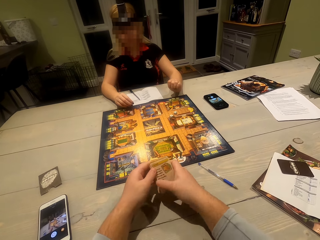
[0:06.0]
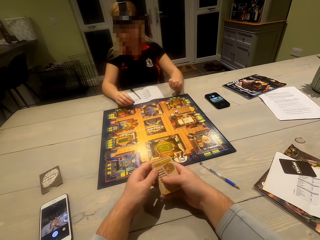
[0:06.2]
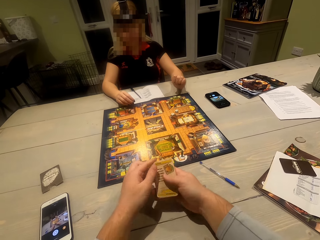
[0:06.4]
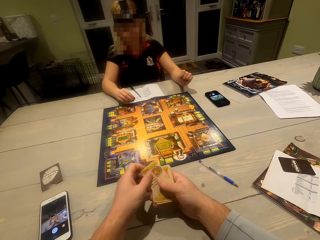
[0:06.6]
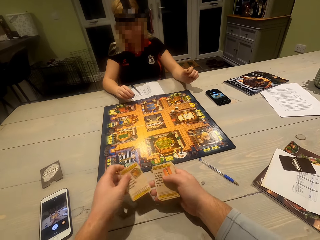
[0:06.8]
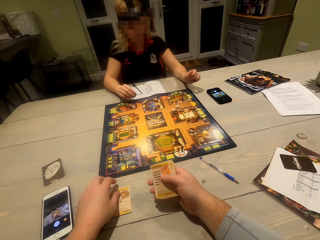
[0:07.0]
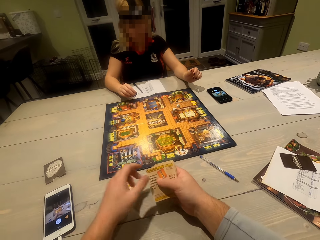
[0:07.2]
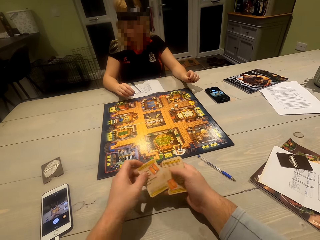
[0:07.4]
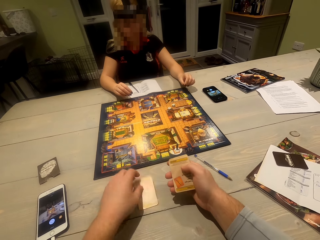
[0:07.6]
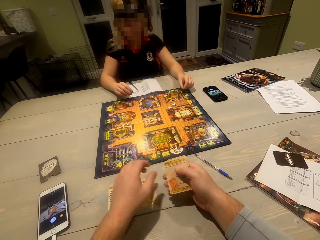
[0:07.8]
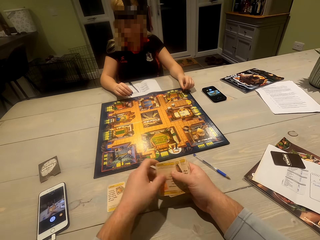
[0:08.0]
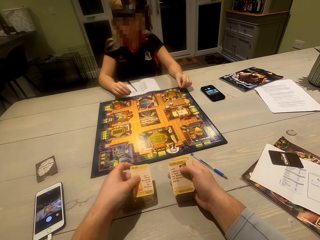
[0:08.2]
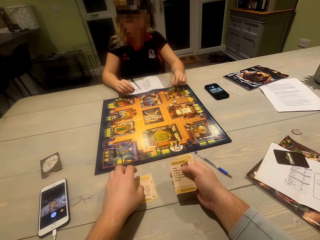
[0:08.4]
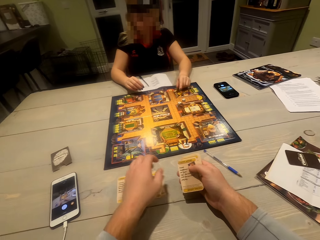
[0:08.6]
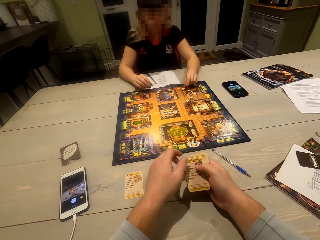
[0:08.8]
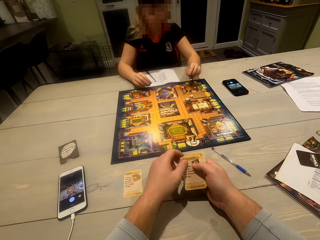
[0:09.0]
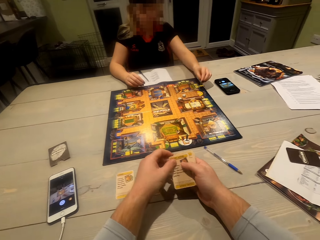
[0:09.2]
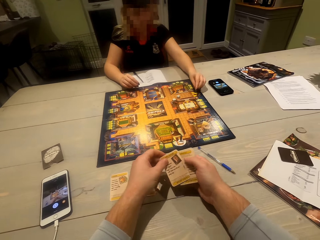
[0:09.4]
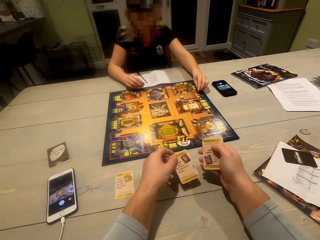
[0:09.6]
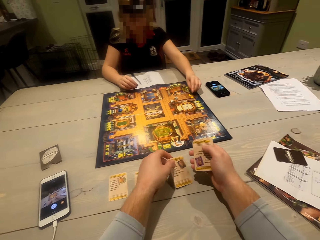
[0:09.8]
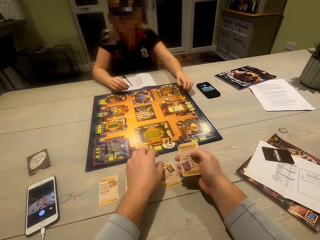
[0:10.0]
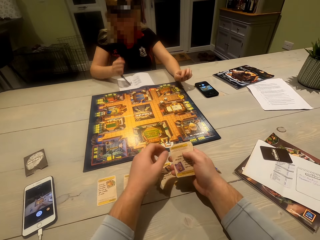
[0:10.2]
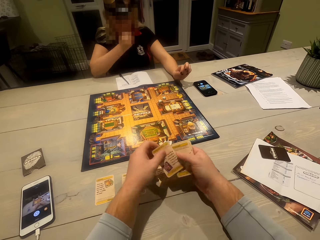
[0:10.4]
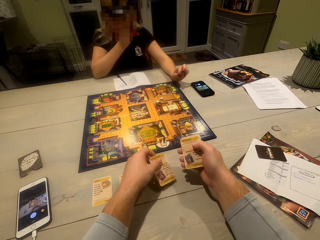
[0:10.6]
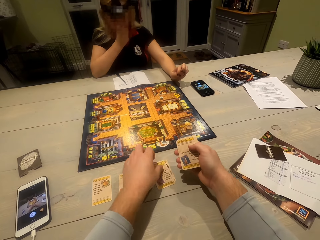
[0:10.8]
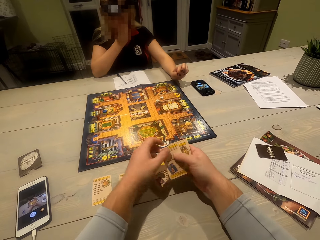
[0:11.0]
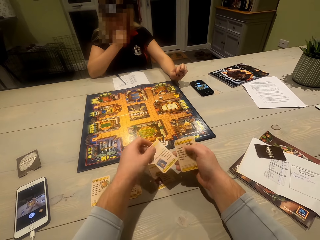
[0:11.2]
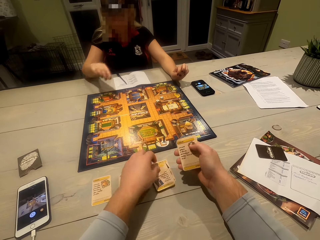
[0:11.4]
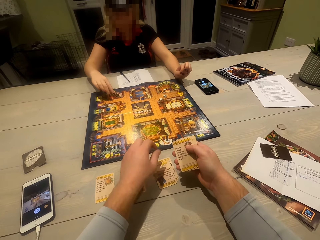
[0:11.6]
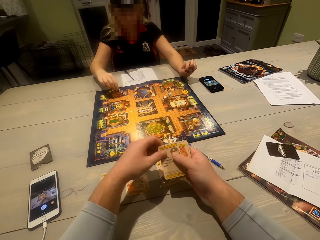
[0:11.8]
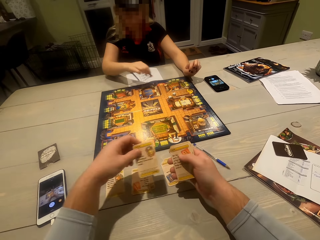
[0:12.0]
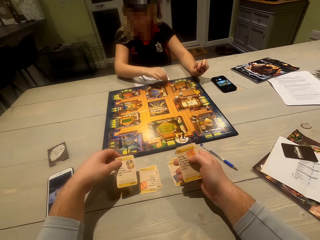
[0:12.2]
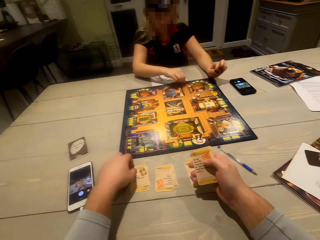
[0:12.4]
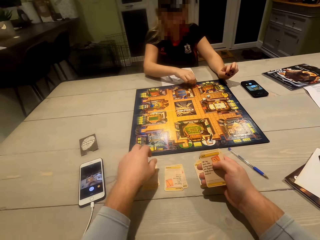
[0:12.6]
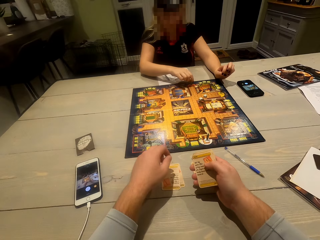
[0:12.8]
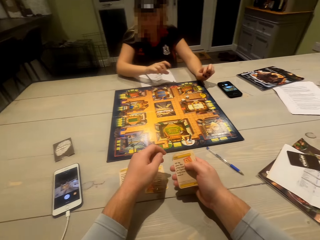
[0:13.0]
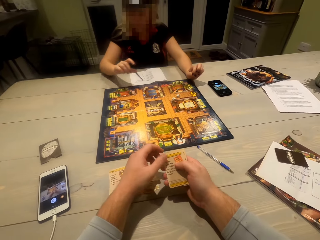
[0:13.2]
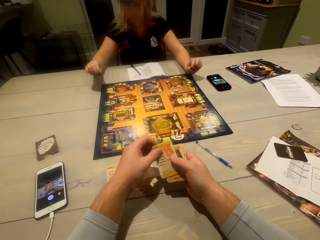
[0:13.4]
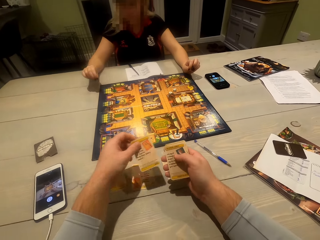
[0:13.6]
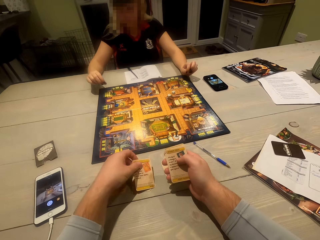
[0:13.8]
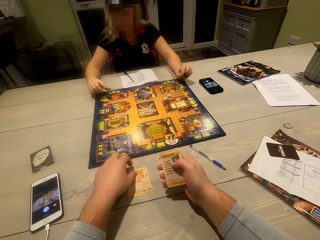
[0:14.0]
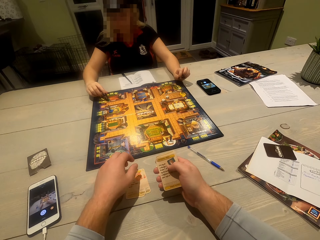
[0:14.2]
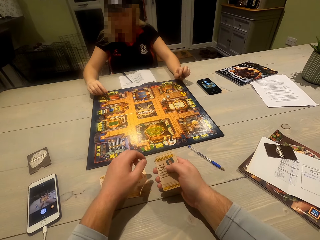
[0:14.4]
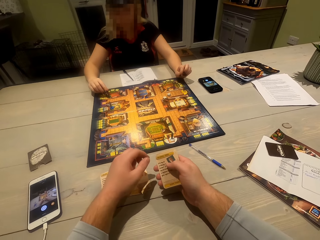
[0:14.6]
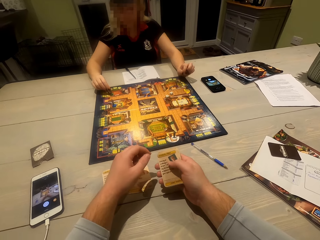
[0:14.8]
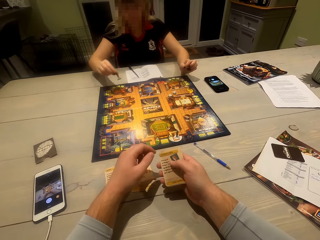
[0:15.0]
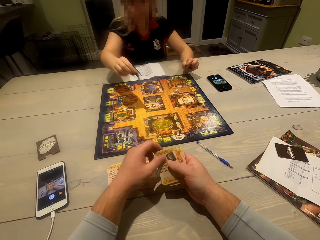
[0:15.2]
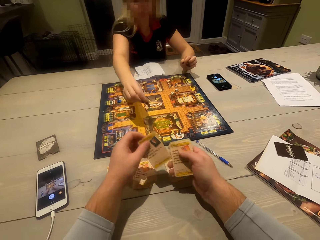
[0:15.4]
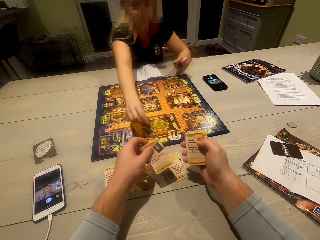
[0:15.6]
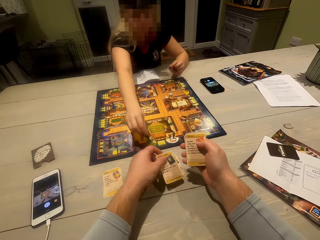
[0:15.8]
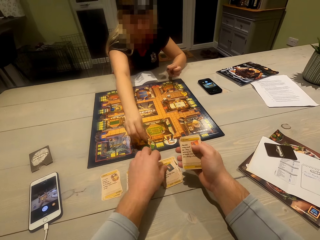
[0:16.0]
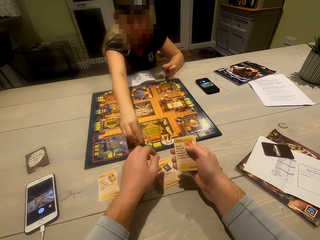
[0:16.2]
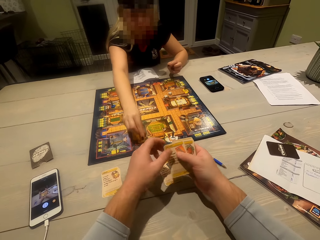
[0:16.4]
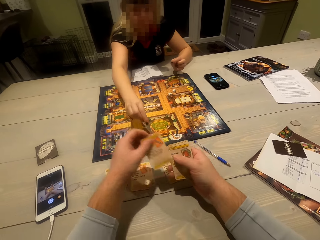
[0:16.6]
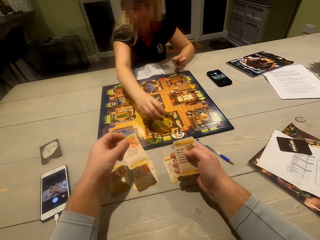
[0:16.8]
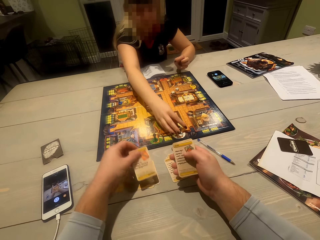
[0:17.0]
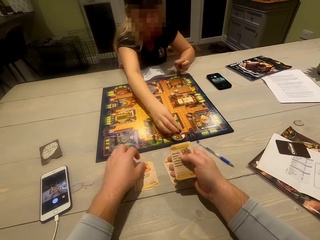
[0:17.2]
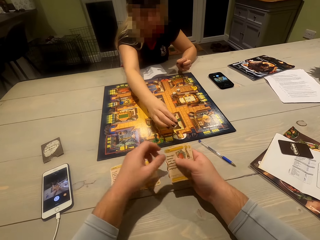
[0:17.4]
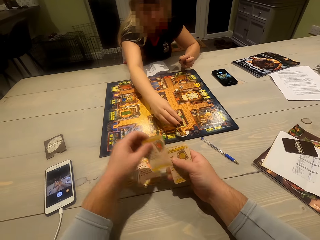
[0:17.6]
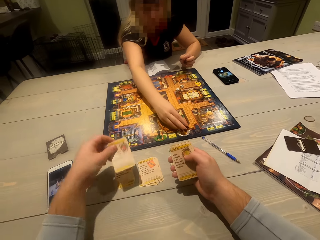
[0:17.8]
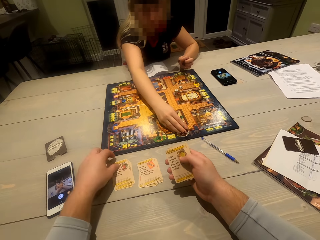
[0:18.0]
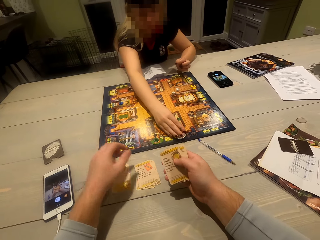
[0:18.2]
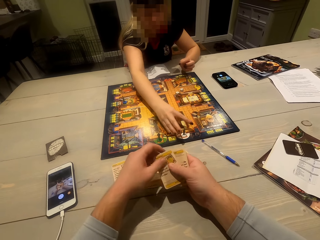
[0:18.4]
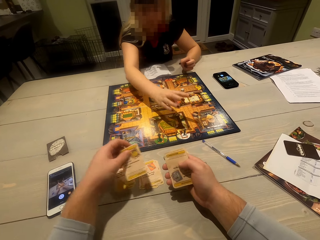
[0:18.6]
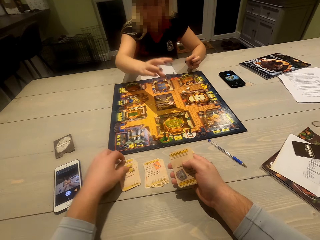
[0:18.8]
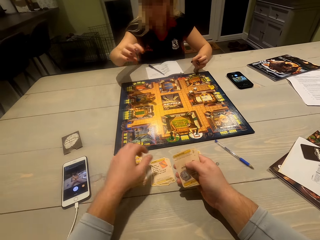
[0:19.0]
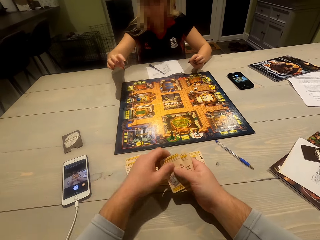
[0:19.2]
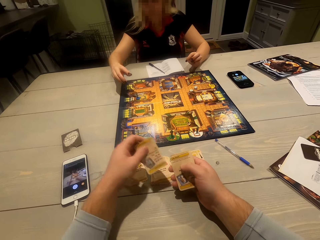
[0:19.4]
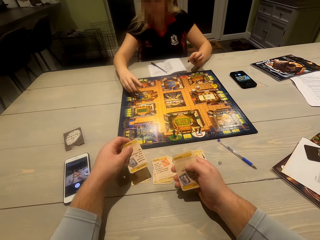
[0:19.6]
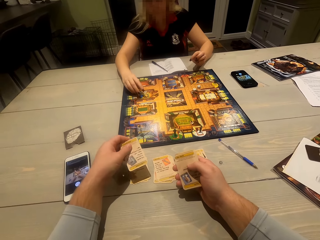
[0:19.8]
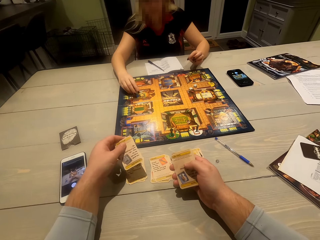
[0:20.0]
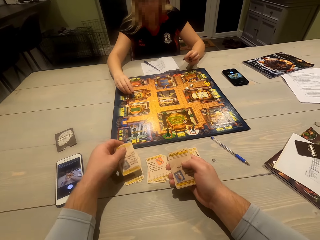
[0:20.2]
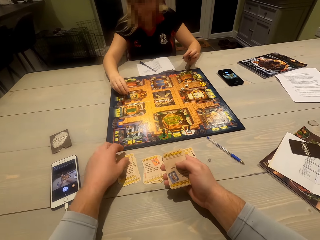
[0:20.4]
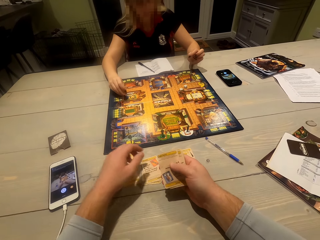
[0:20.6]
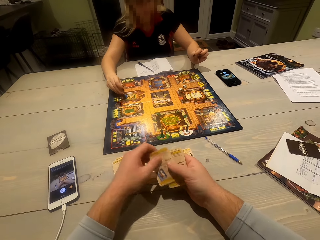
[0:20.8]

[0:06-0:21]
The camera wearer adjusts the cards. They arrange the cards on the table. They place the cards on the table. A woman adjusts a token on a gameboard. The camera wearer places the cards on the table again. The woman moves a dice on the game board. She wipes her face with the right hand and arranges tokens on the gameboard. The camera wearer places the cards on the table. The woman moves the dice on the game board. The woman moves a playing piece on the game board. The camera wearer places the cards on the table. They place the cards on the table again. The woman moves the playing piece on the game board.

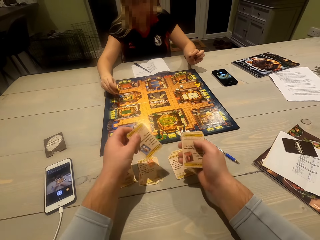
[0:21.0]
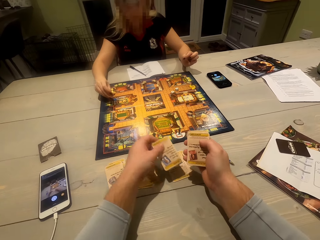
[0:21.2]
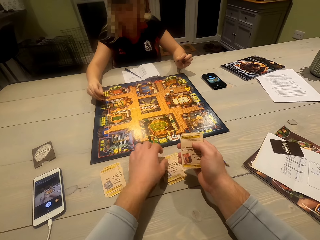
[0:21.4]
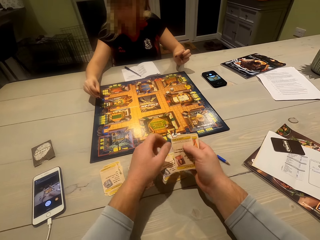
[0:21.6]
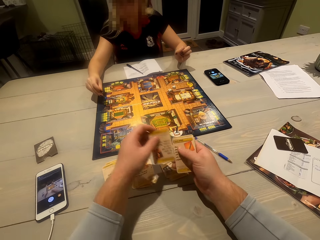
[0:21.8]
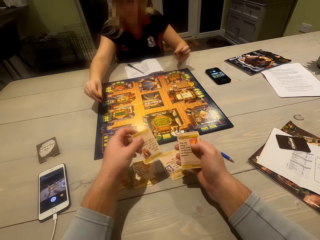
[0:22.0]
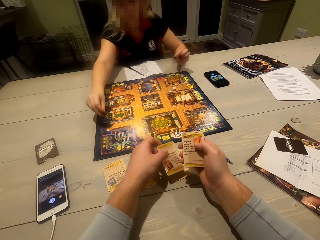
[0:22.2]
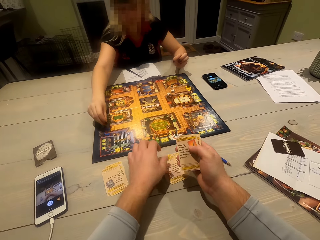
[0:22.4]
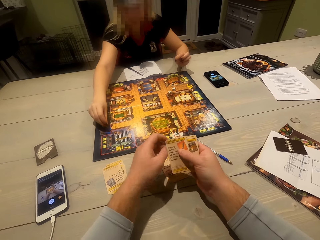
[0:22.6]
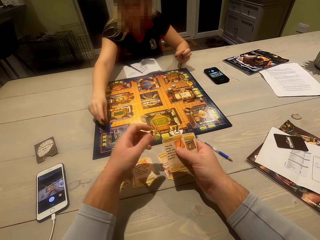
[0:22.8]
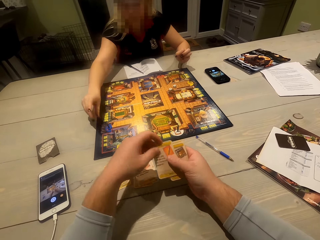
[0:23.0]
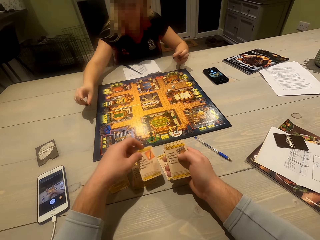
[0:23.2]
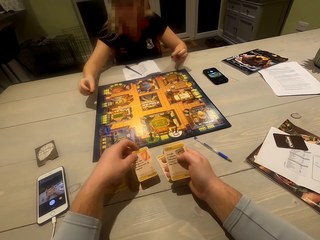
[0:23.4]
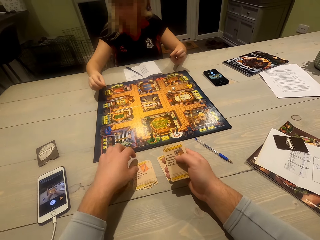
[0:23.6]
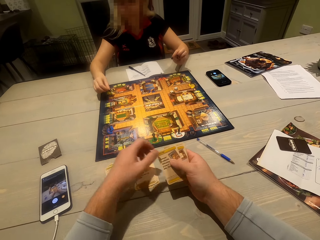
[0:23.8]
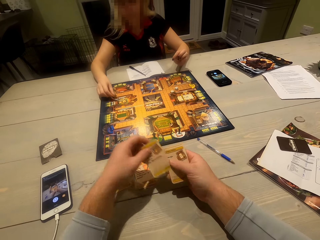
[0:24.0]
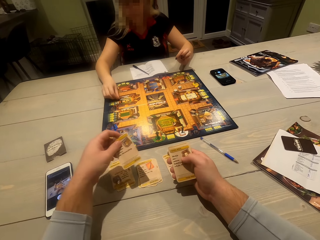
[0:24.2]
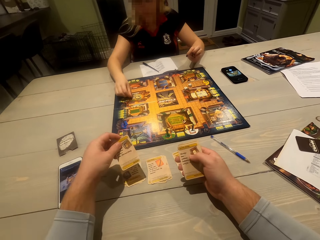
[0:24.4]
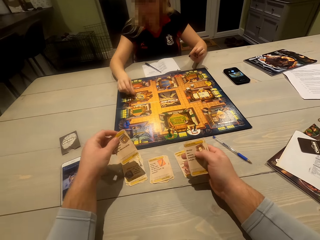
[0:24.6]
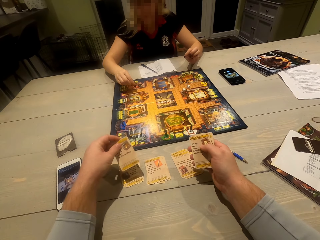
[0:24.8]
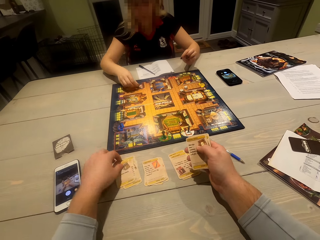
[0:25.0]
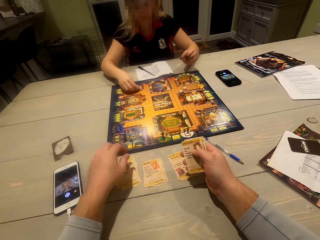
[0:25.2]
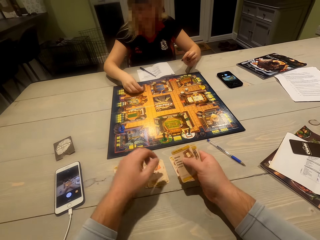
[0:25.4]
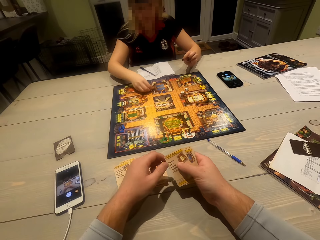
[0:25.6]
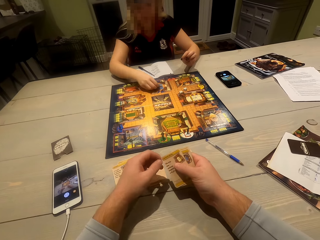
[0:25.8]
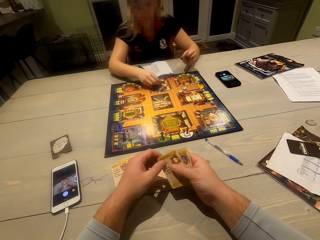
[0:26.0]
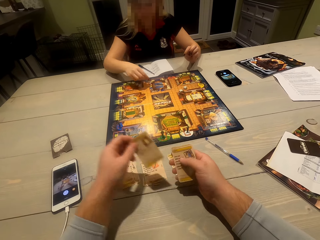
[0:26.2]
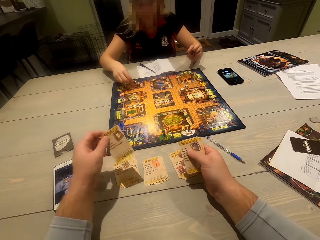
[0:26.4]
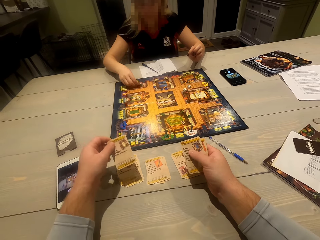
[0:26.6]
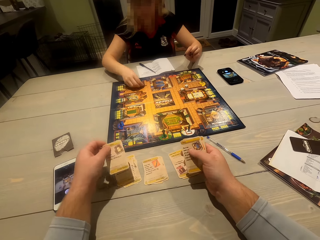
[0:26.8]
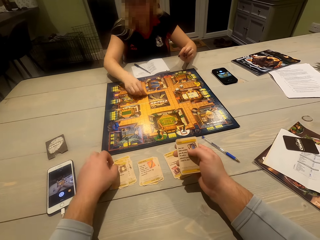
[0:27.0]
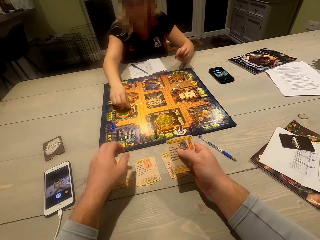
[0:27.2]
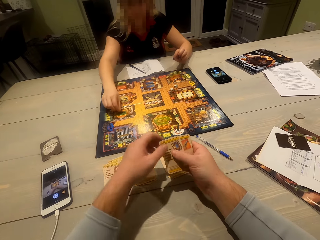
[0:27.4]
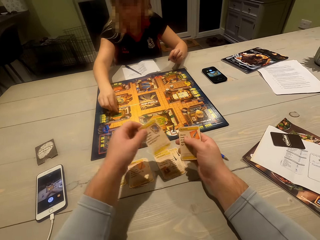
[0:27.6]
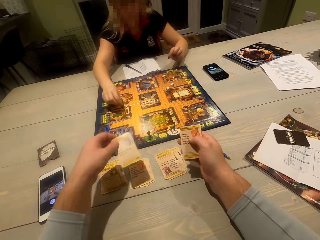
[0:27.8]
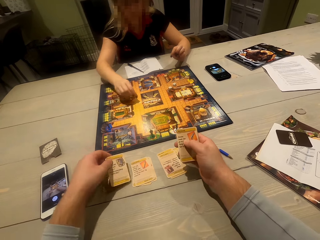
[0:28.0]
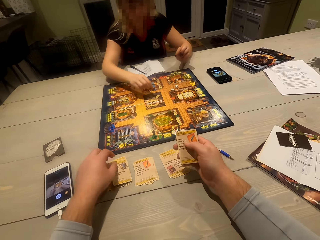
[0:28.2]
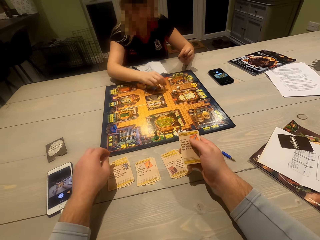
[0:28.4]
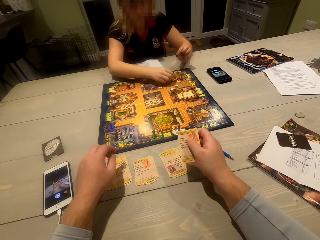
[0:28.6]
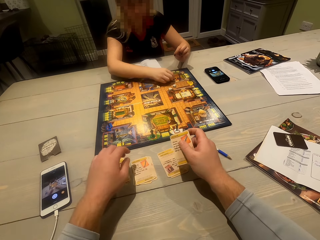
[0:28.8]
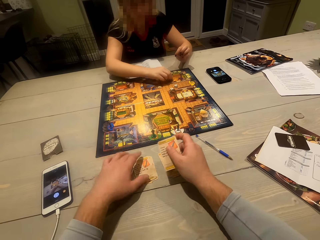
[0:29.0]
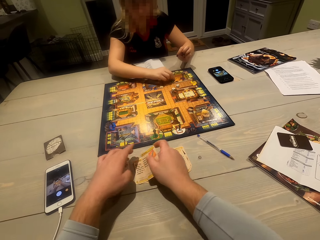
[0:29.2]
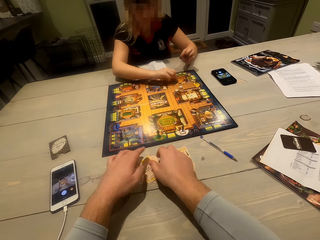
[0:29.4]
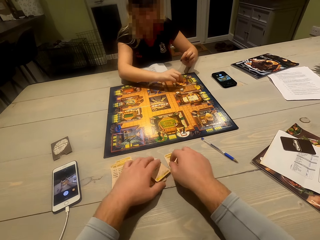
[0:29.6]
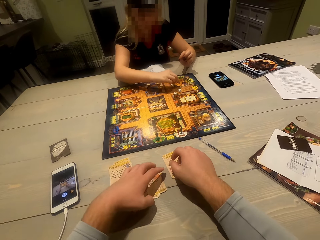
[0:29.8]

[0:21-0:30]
The camera wearer places cards on the table. A woman moves a playing piece on the game board.
